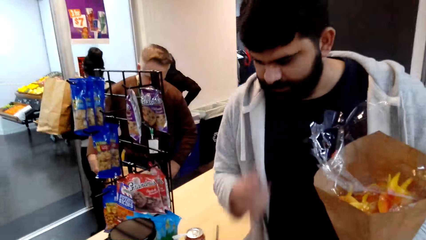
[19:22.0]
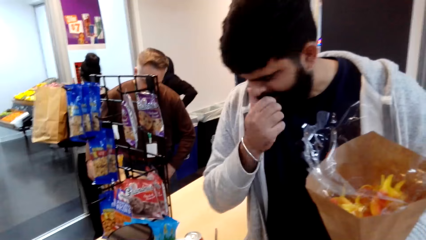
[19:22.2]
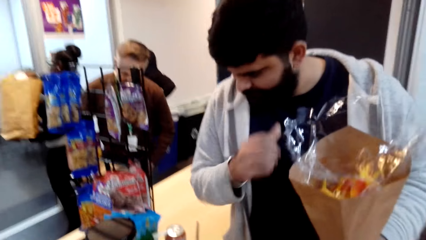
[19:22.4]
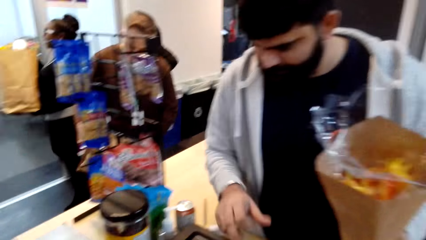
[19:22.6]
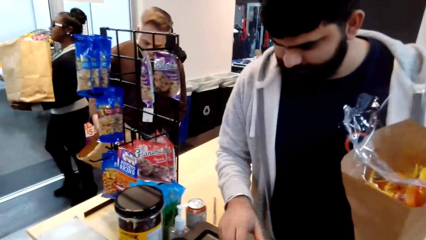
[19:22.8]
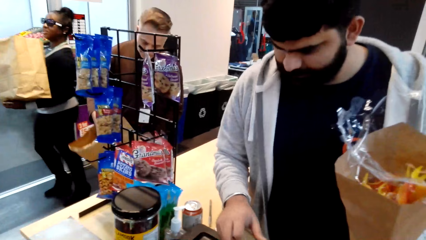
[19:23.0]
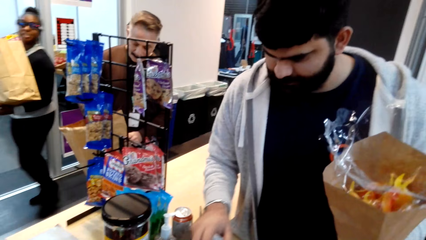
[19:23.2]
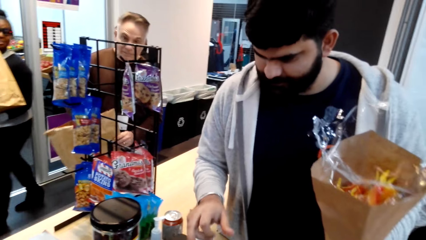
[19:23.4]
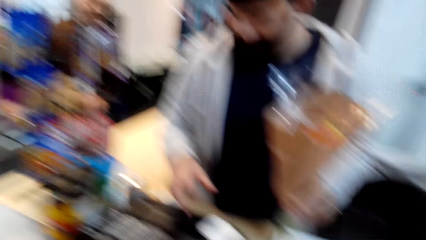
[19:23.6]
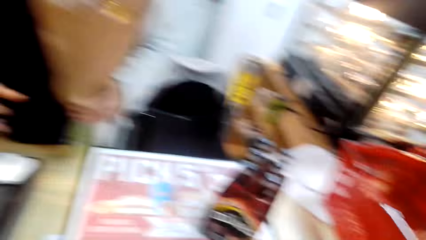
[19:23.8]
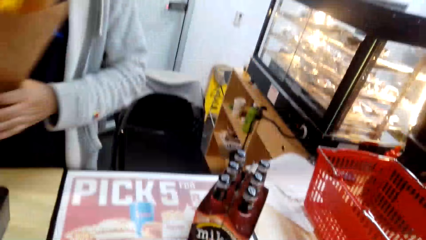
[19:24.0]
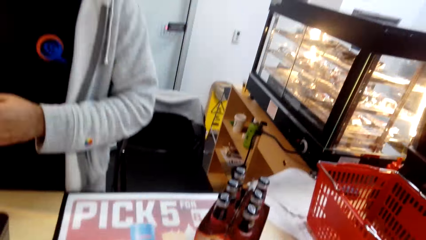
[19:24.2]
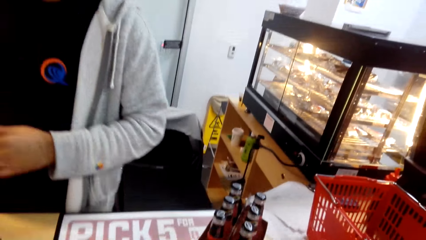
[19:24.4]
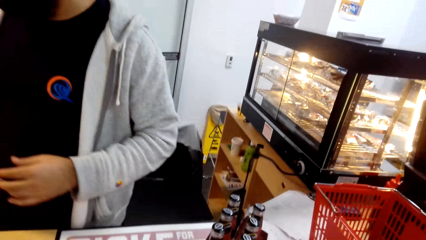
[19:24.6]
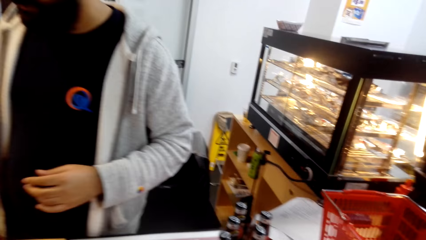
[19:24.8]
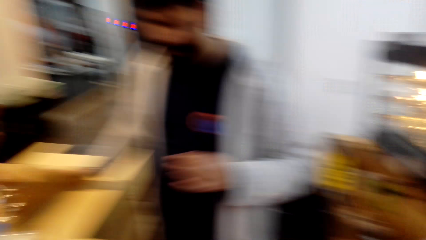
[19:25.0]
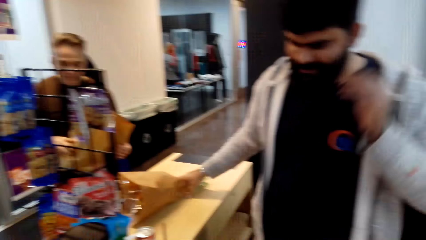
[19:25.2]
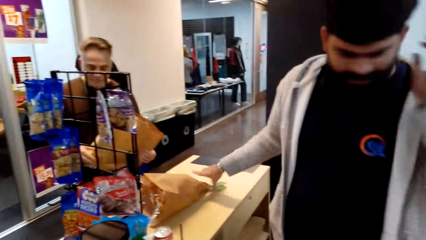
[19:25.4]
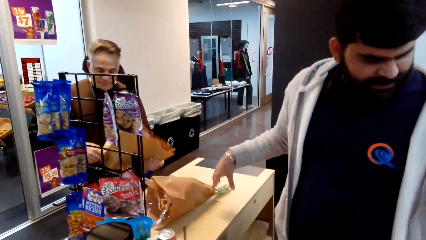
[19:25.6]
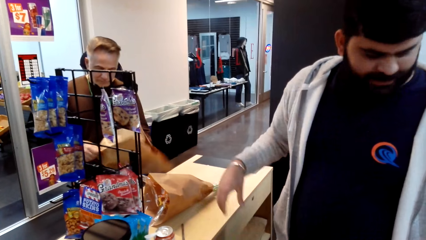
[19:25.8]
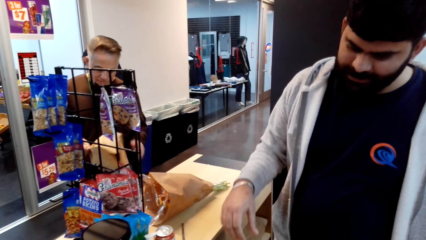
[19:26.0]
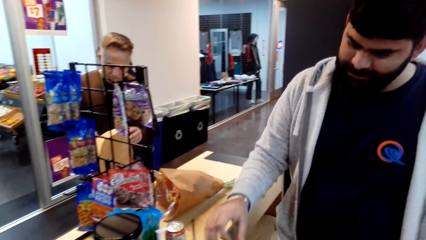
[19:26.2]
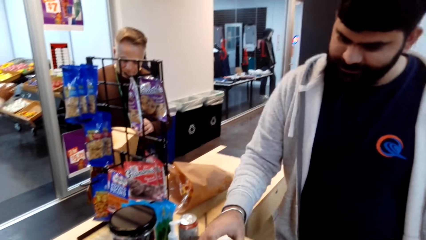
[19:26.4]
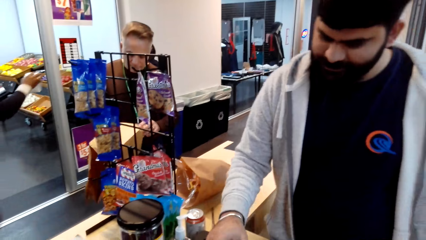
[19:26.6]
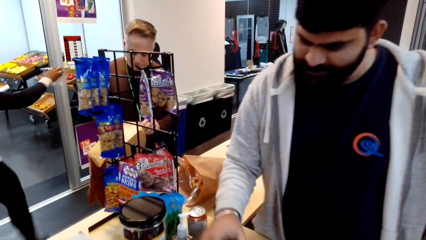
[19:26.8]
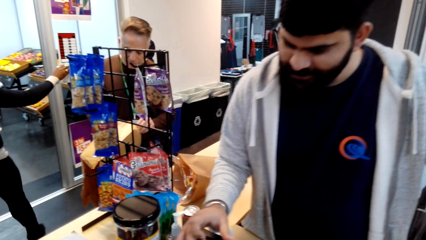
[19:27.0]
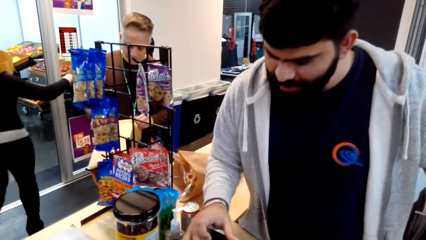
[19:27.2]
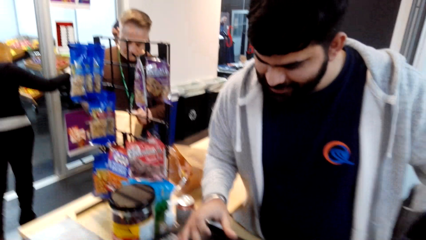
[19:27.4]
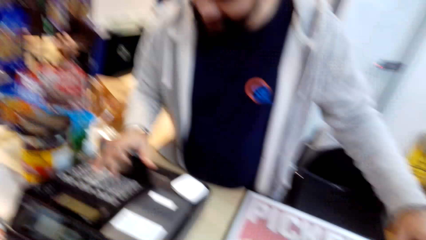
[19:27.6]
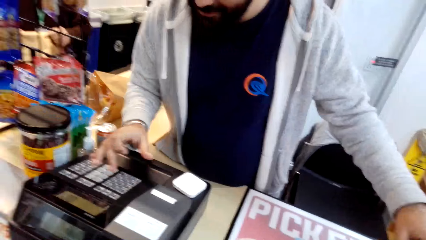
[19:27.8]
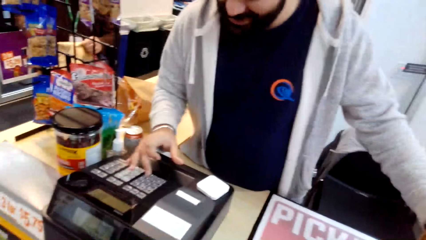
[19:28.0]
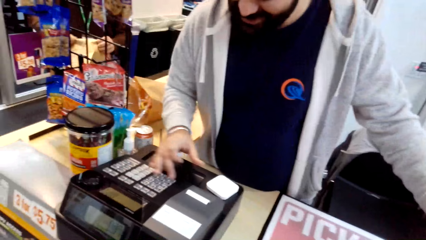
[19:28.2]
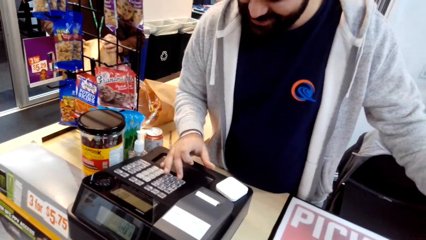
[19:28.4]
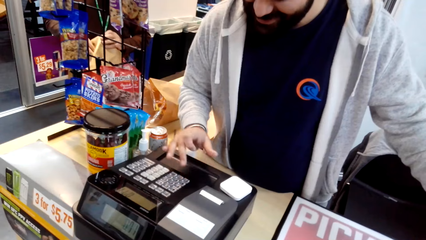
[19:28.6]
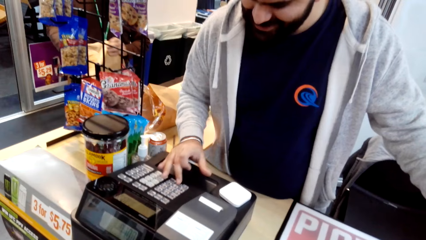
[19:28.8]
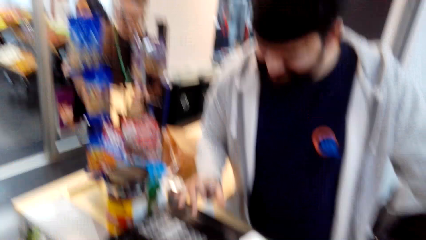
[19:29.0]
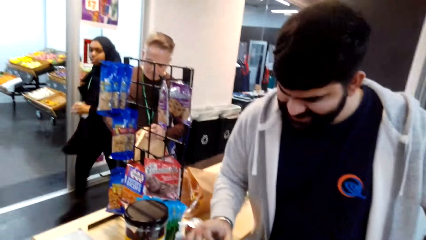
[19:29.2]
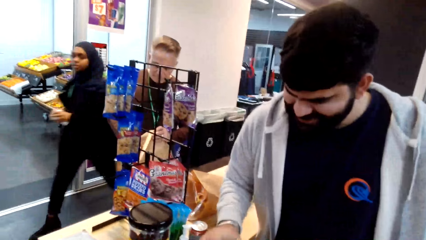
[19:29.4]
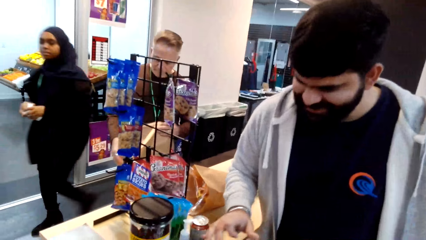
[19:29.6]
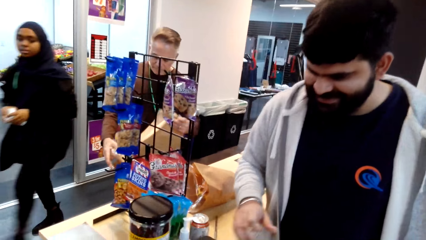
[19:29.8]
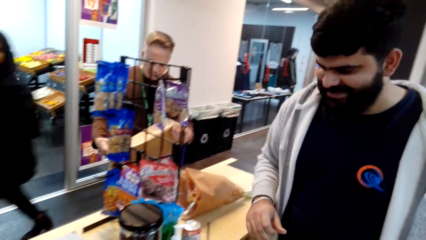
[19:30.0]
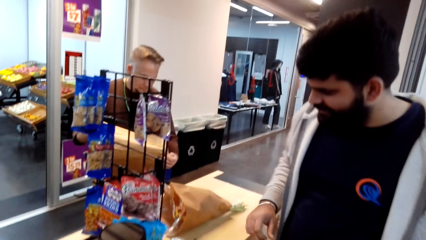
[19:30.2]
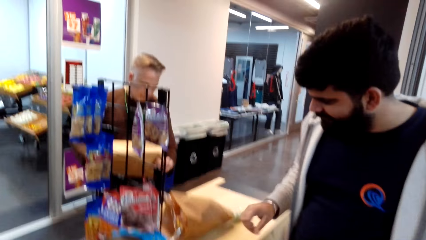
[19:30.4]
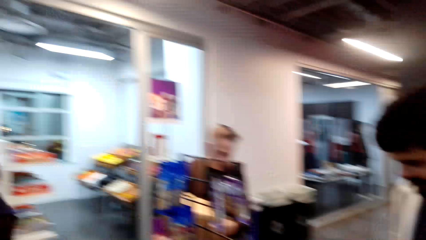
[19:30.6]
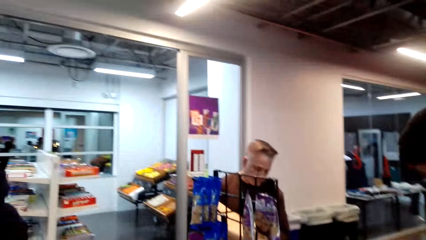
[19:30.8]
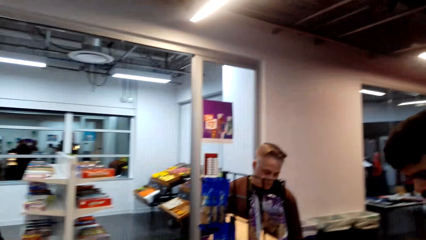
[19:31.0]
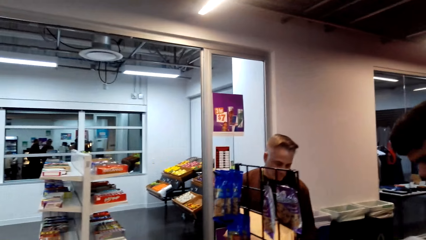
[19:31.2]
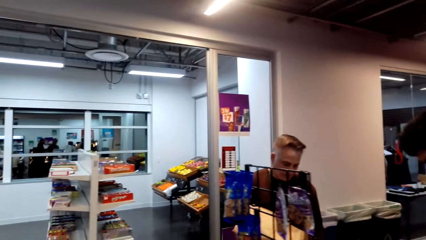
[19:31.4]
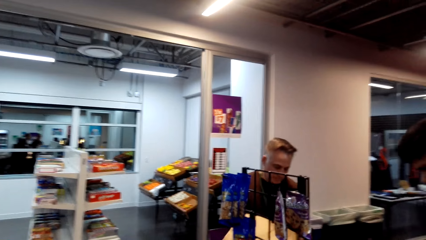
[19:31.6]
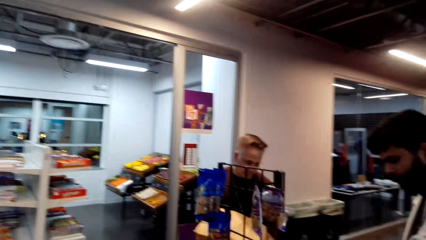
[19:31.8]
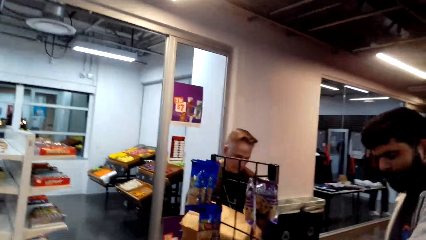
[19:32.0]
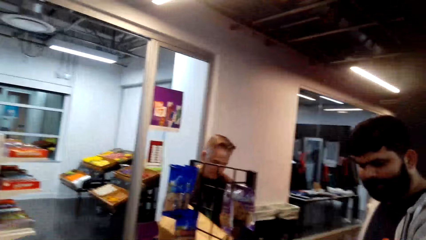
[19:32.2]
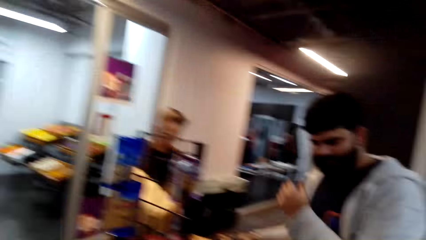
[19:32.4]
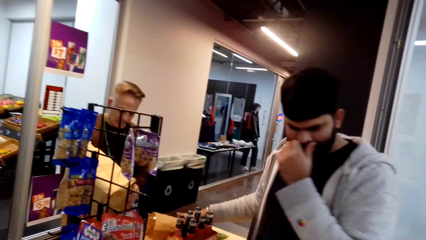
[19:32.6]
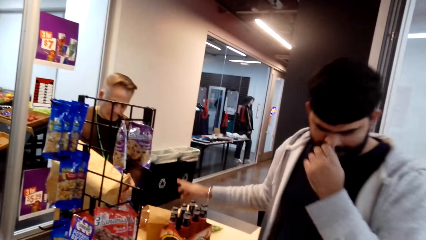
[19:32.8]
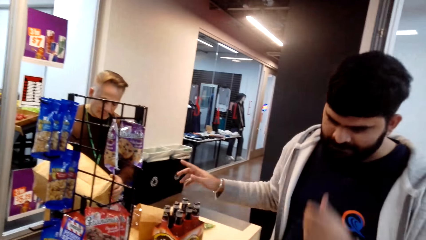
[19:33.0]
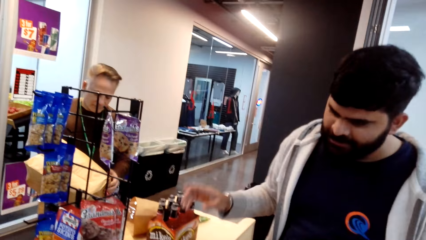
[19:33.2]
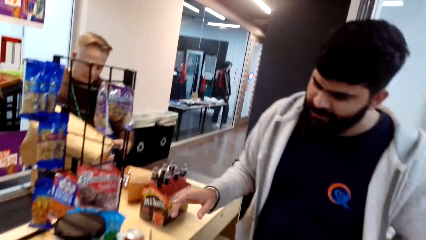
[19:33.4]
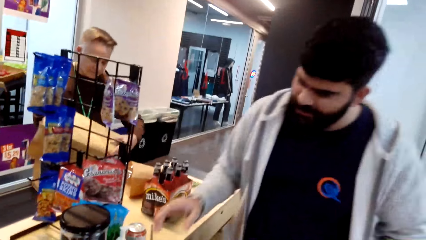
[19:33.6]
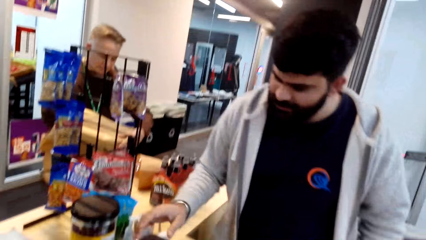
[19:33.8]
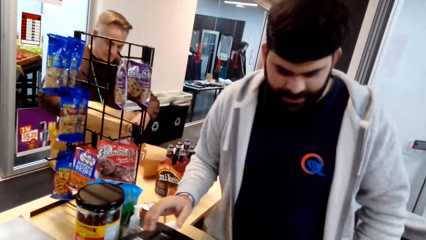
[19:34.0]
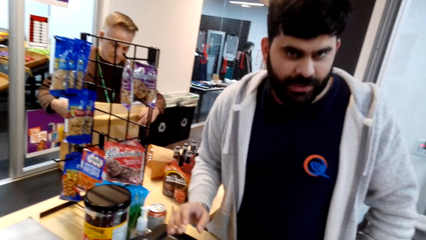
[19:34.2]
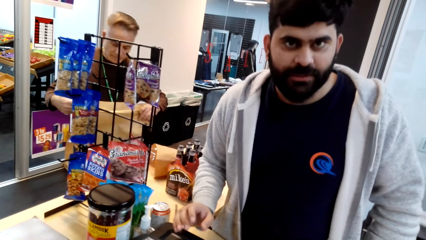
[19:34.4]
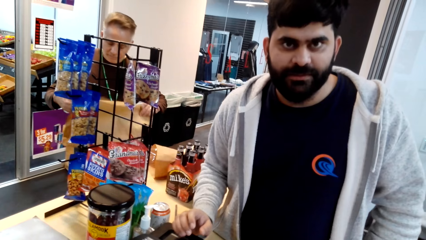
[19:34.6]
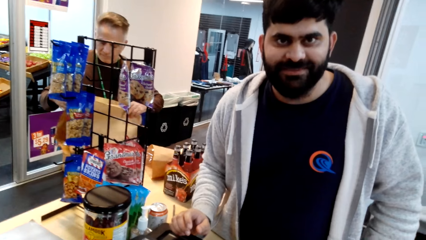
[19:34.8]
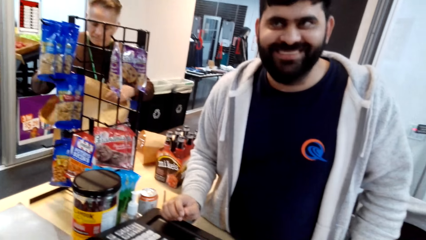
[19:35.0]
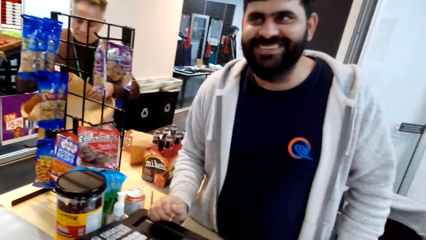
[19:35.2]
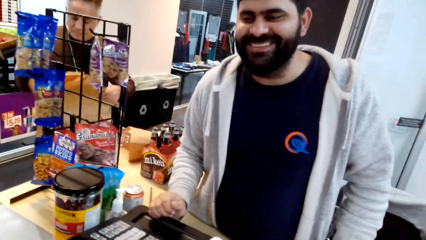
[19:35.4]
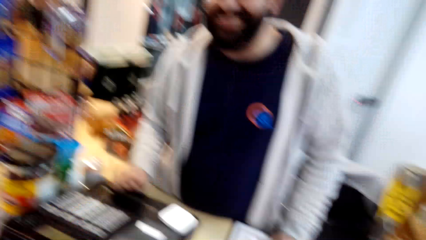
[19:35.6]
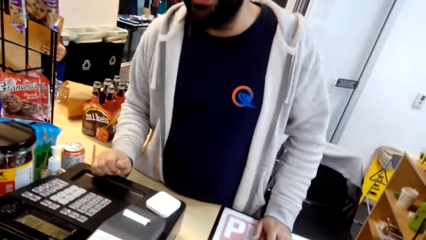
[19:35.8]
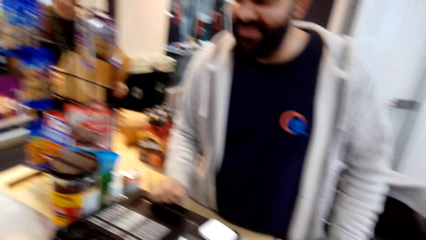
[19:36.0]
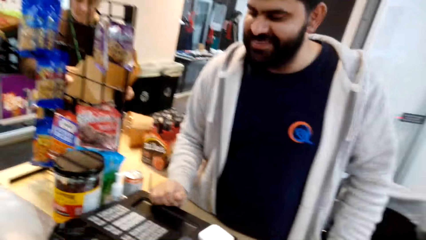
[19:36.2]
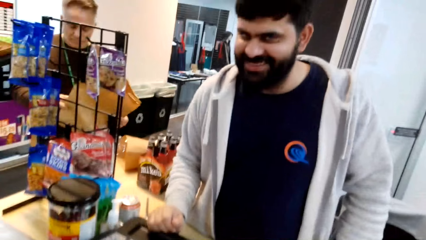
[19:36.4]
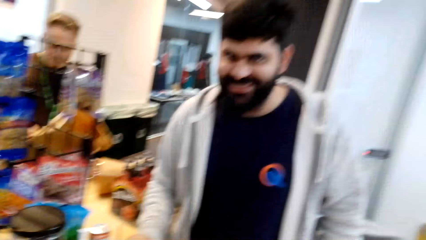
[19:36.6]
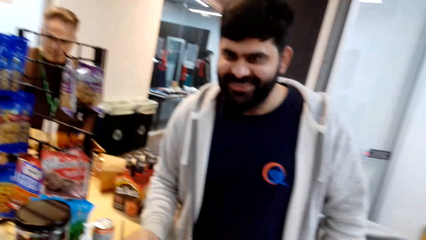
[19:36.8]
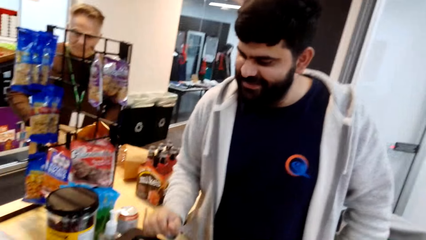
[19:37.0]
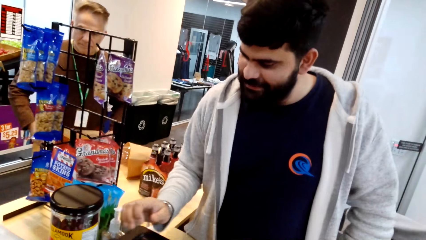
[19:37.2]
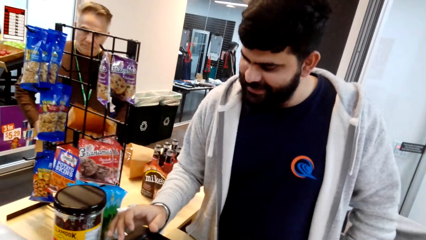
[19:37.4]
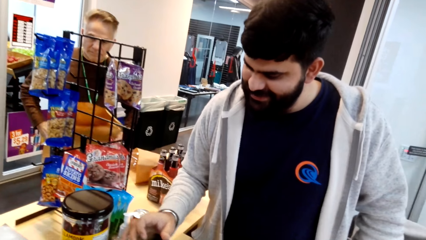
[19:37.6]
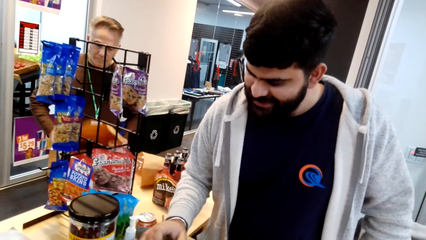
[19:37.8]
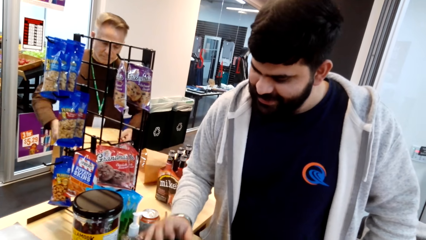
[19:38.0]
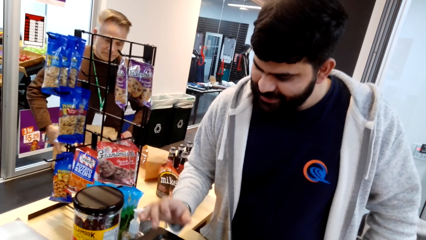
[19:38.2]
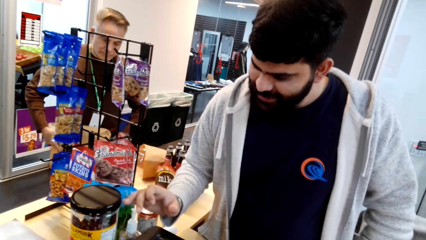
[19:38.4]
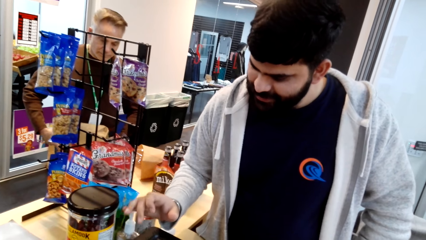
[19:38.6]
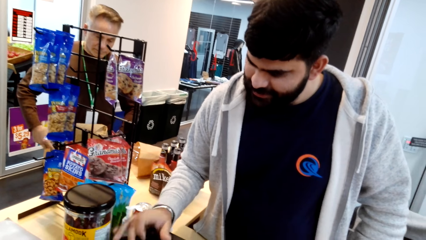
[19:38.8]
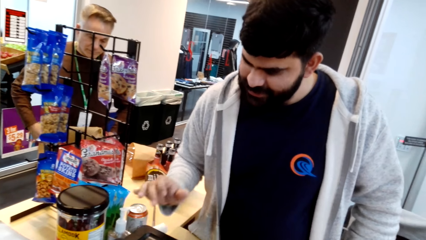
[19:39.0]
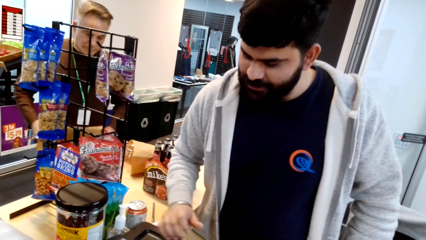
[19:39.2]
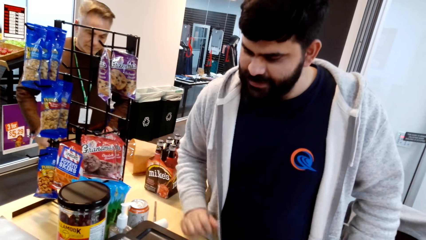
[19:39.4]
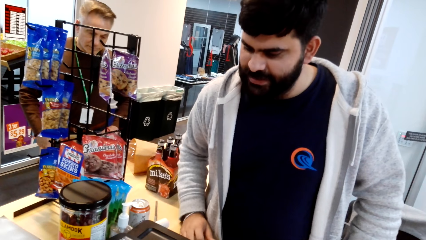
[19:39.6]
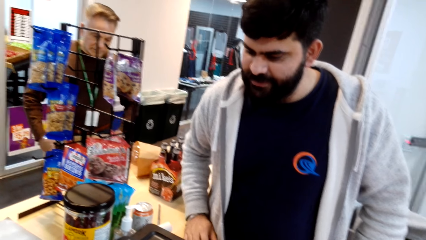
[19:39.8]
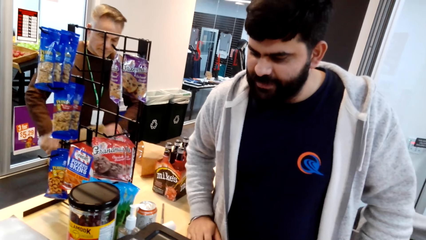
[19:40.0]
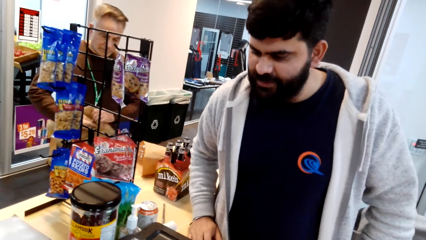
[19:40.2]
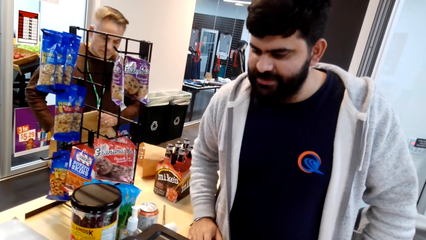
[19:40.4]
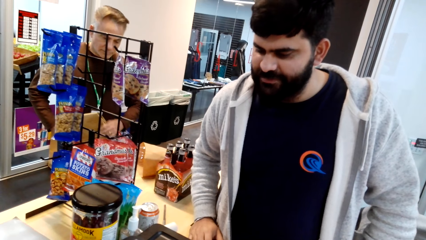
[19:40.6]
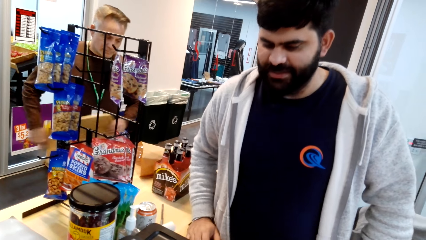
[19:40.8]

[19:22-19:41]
The camera wearer looks around. A man places the bouquet of flowers on the table and clicks the machine. The camera wearer looks around. The man talks with the camera wearer. The man clicks the machine.
